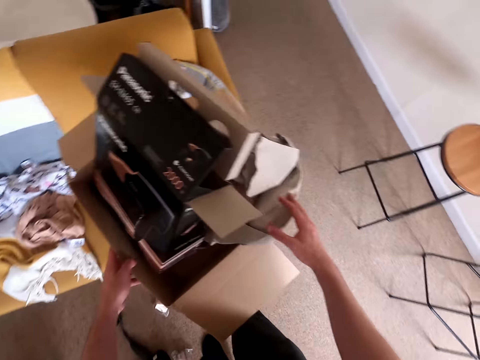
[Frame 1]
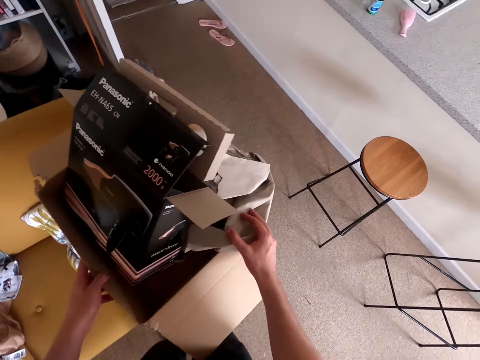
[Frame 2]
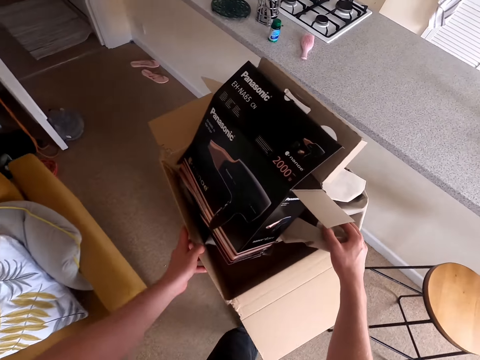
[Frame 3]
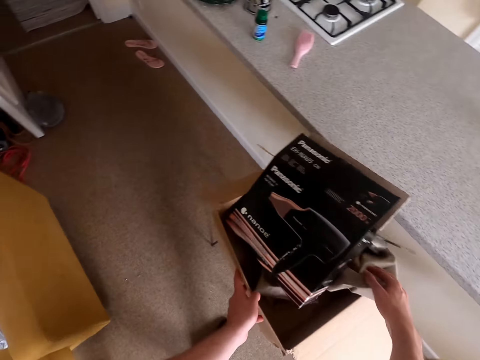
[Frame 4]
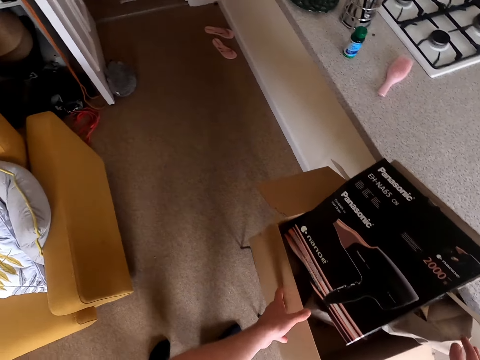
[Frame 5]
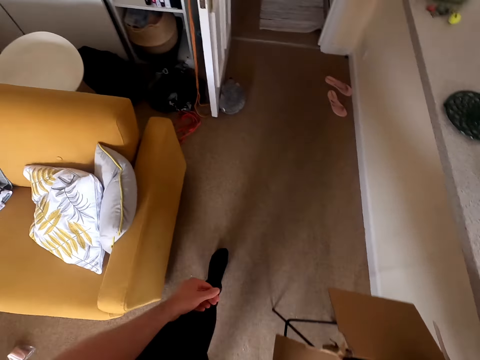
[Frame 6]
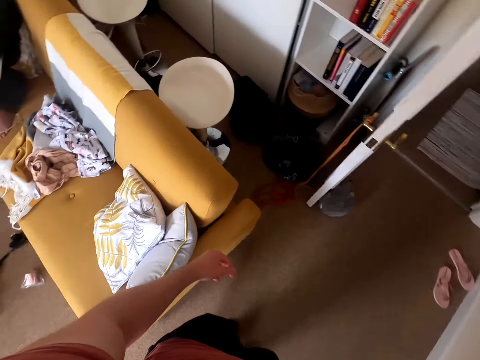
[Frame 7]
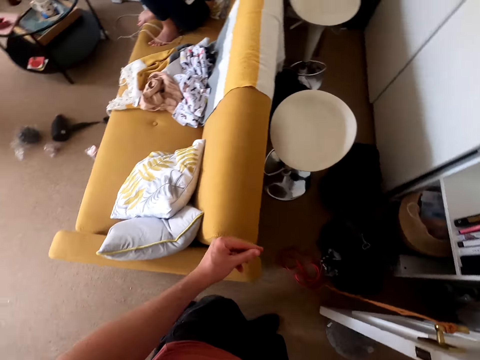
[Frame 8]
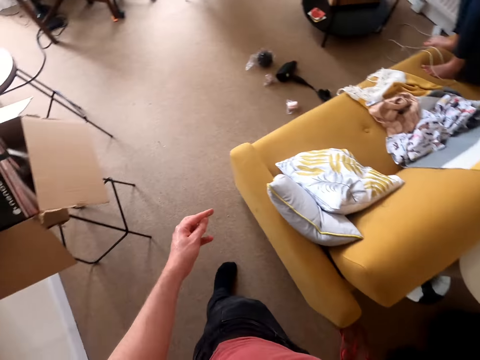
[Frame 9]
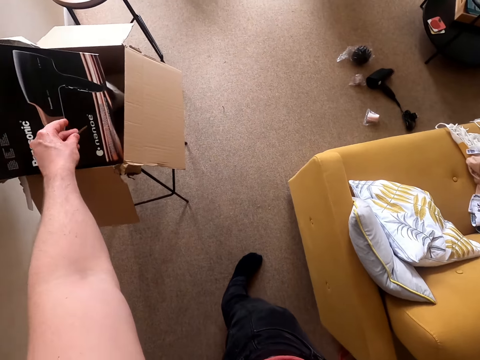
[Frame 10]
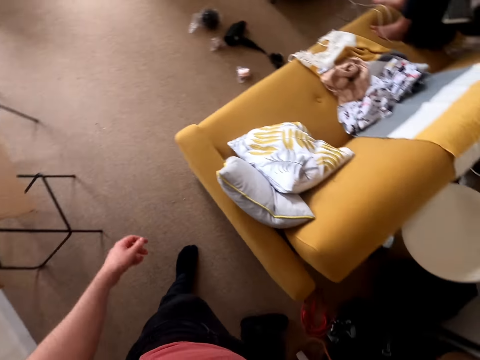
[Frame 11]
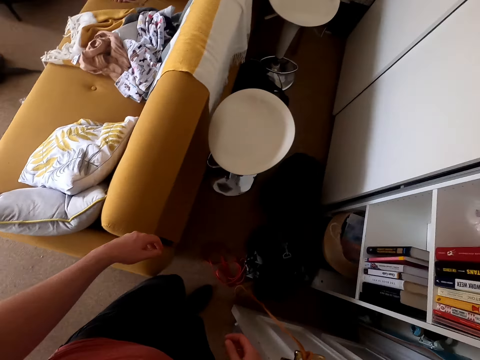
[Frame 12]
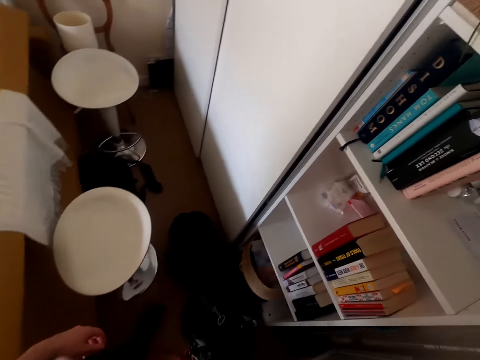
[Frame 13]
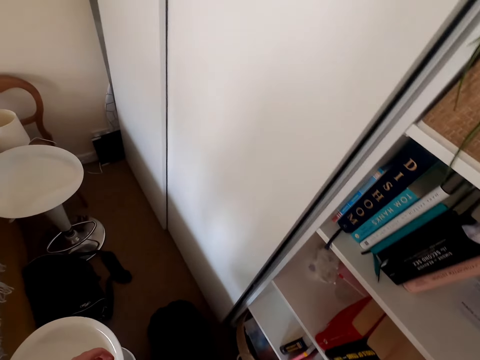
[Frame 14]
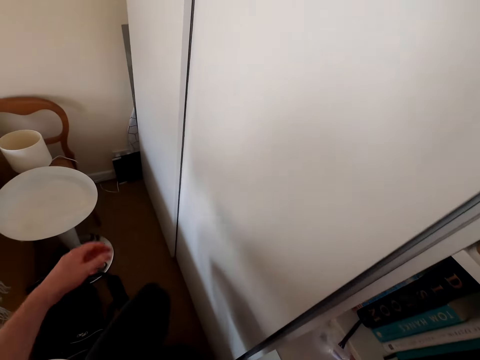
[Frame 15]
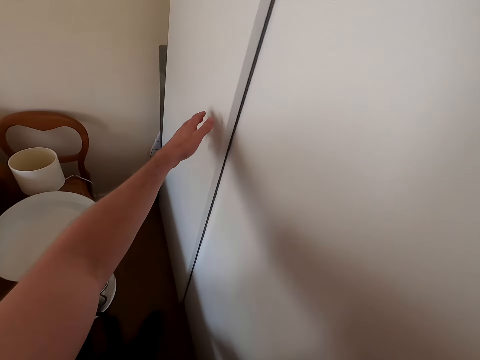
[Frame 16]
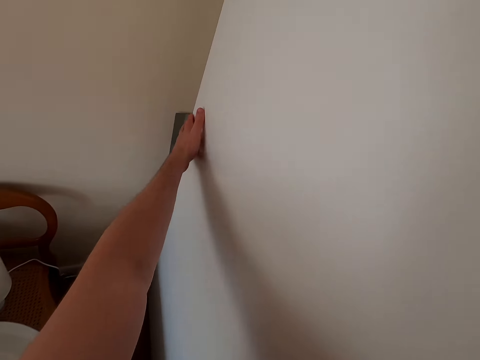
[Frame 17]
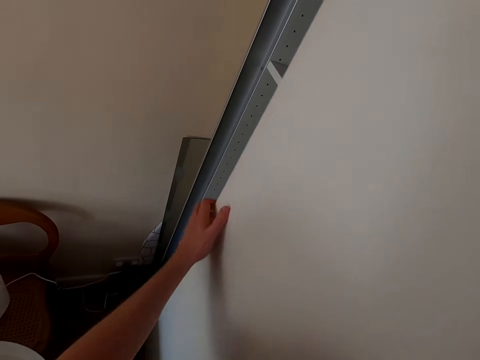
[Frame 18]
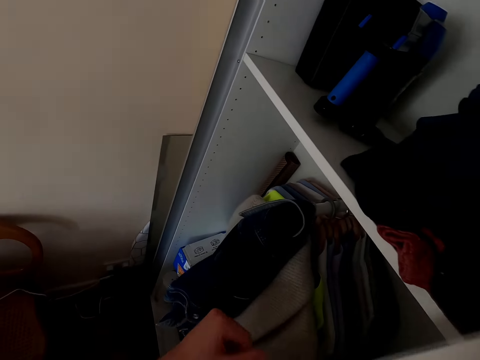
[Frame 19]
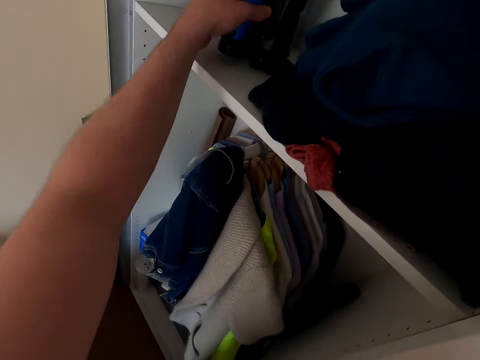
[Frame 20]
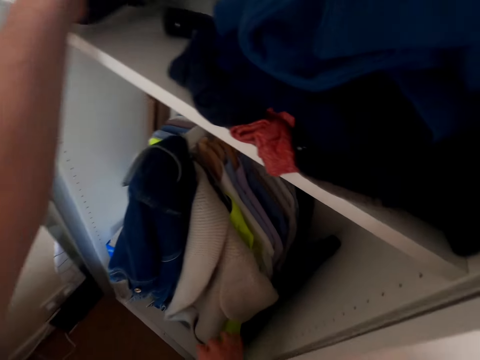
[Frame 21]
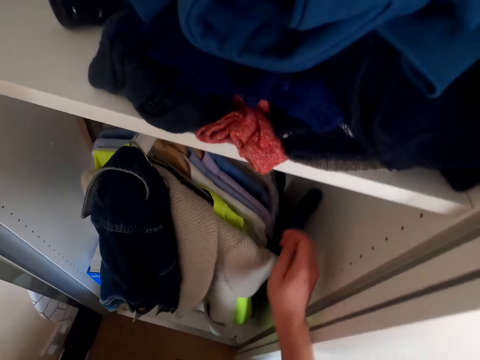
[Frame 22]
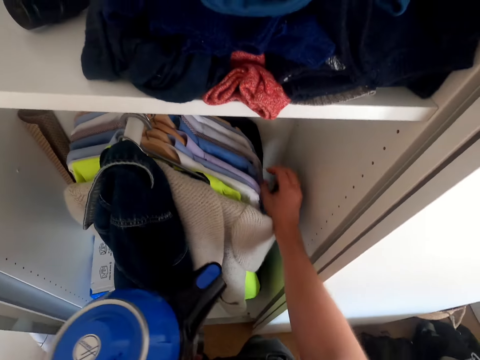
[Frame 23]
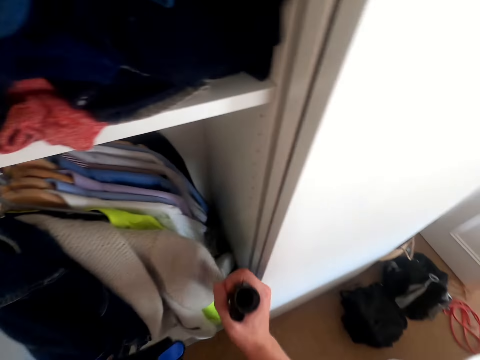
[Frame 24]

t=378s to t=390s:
The camera wearer places the cartons on the stool. They walk in the room. They throw trash in the carton. They walk in the room. They move the drawer. They open the cabinet. They pick up the vacuum cleaner.

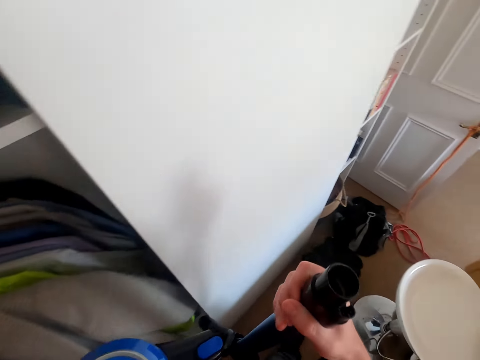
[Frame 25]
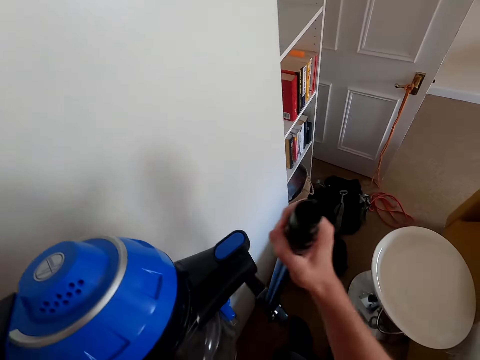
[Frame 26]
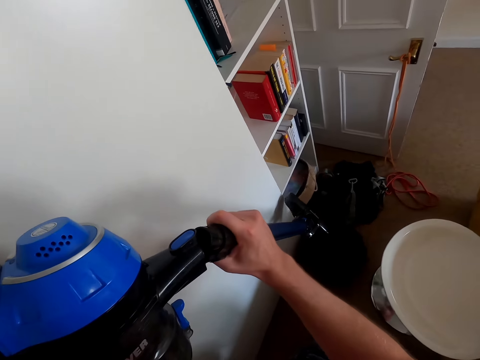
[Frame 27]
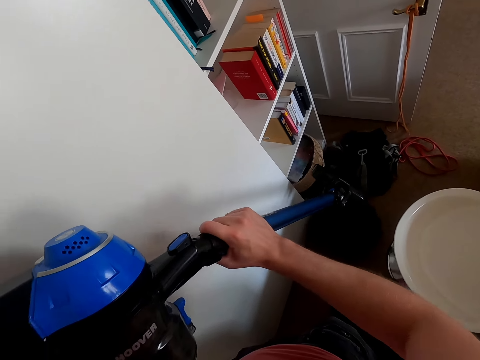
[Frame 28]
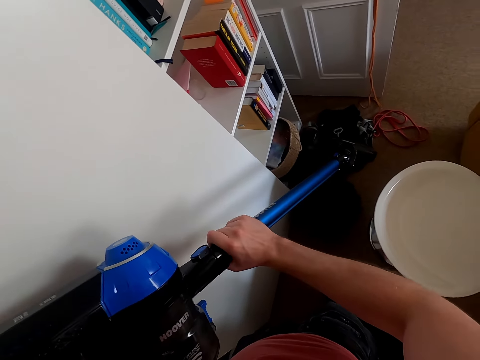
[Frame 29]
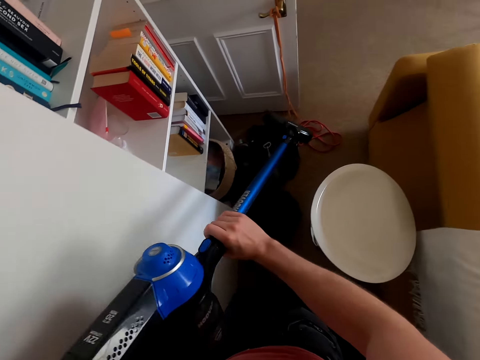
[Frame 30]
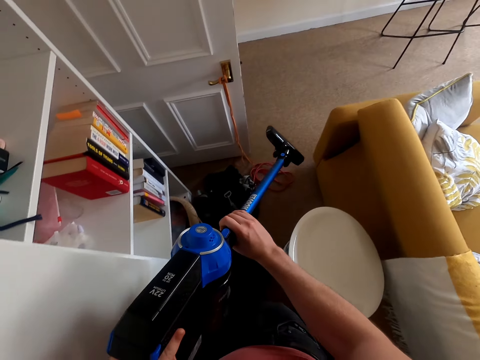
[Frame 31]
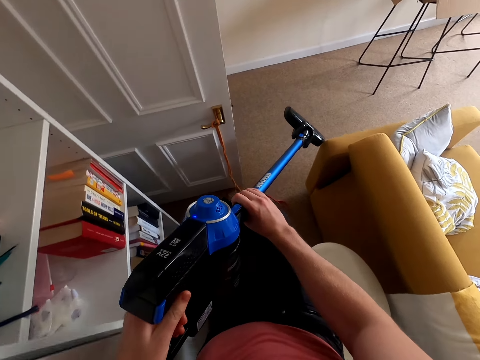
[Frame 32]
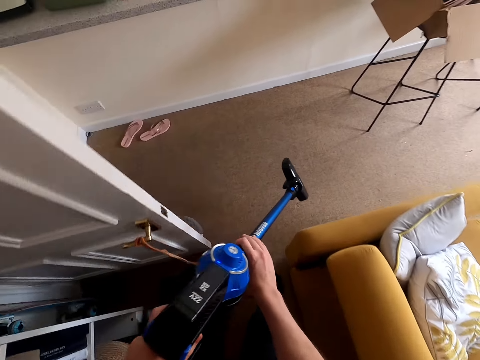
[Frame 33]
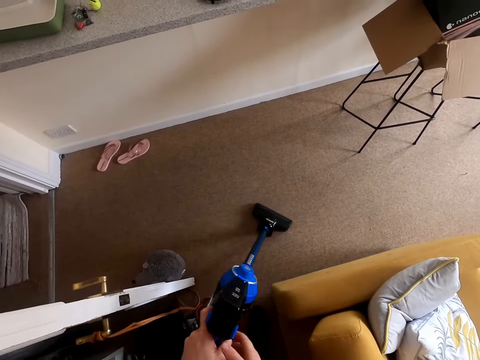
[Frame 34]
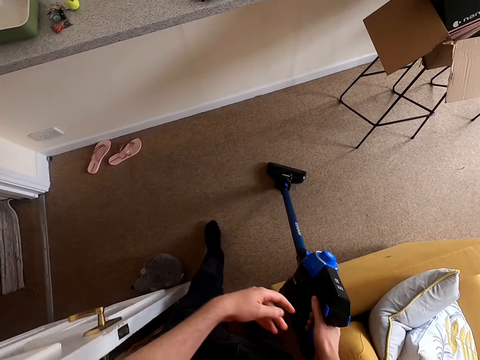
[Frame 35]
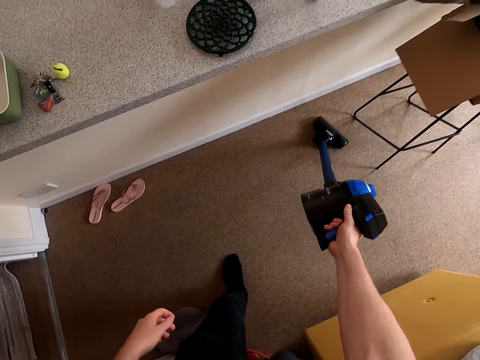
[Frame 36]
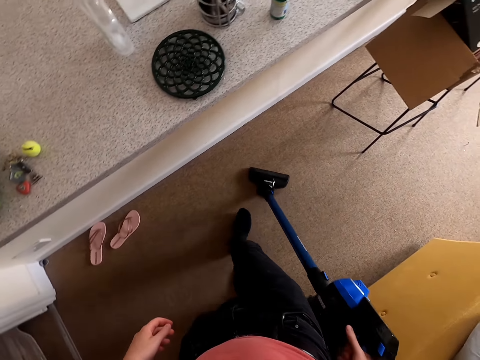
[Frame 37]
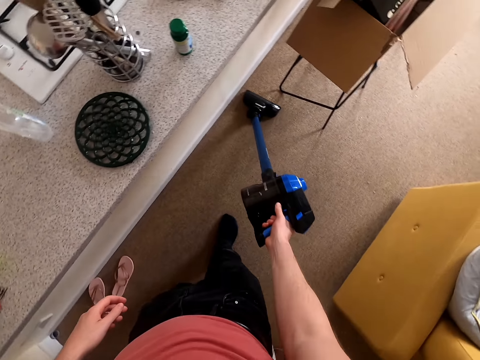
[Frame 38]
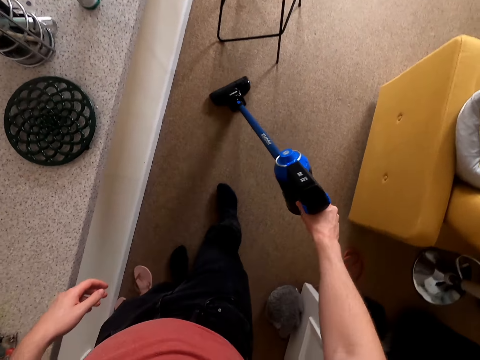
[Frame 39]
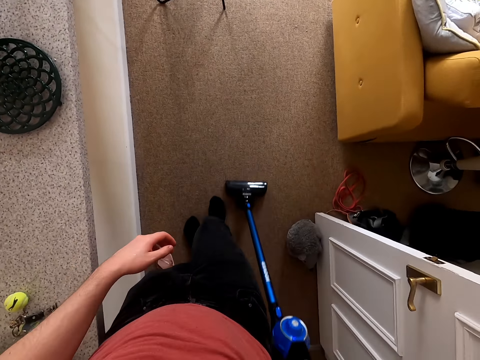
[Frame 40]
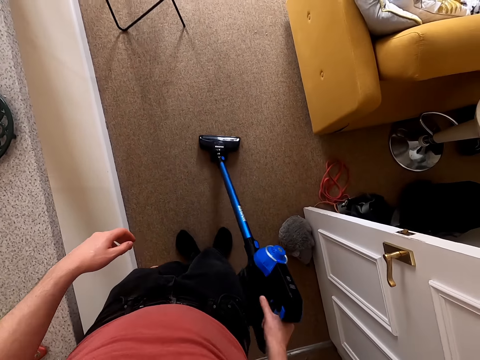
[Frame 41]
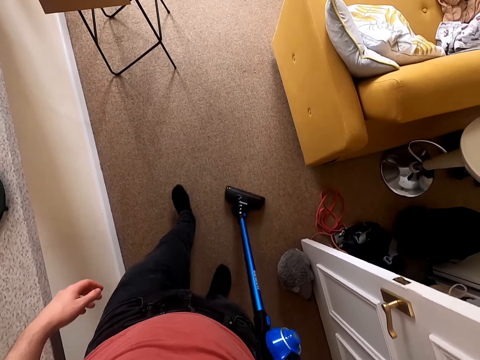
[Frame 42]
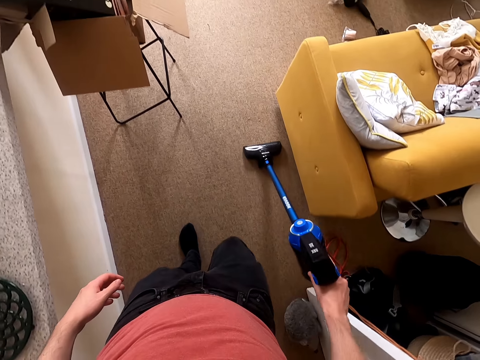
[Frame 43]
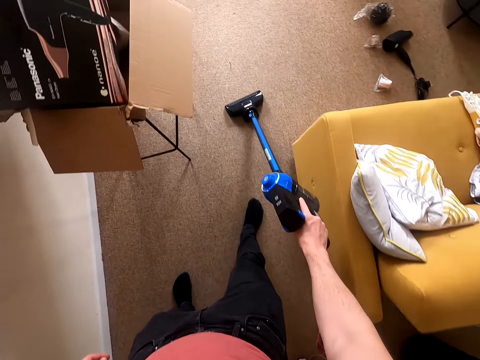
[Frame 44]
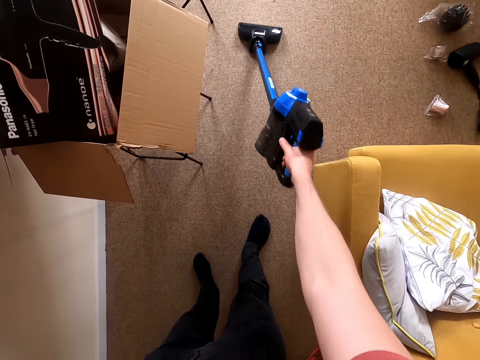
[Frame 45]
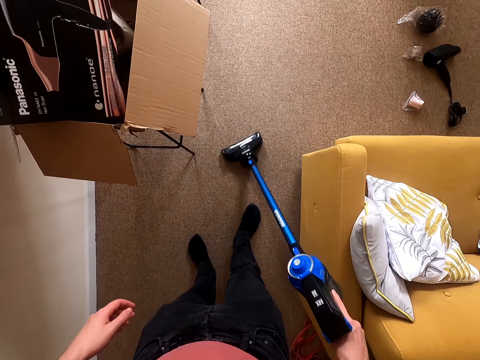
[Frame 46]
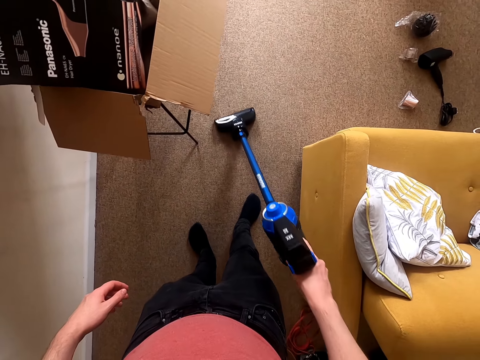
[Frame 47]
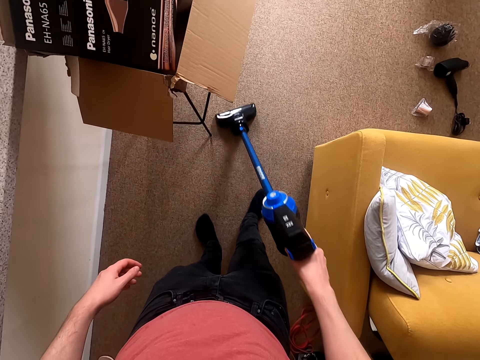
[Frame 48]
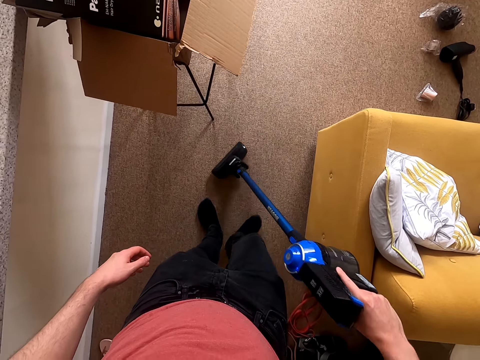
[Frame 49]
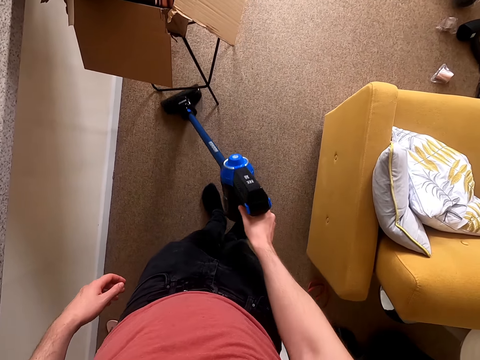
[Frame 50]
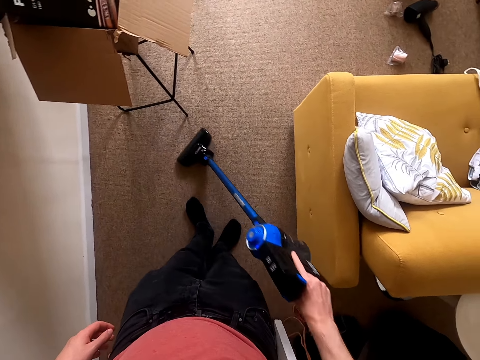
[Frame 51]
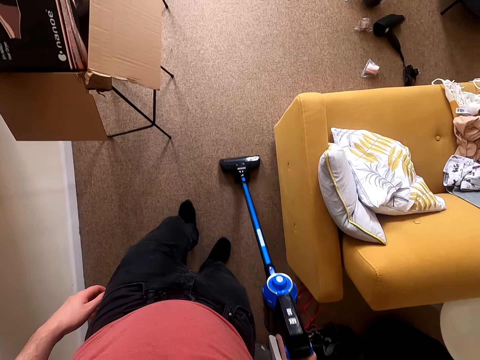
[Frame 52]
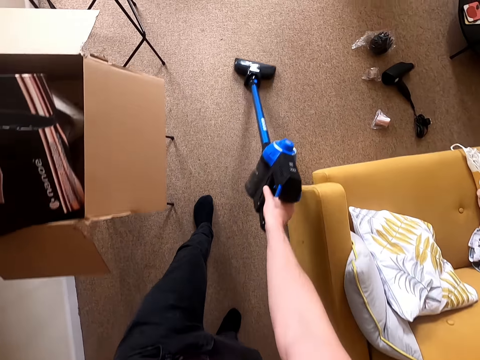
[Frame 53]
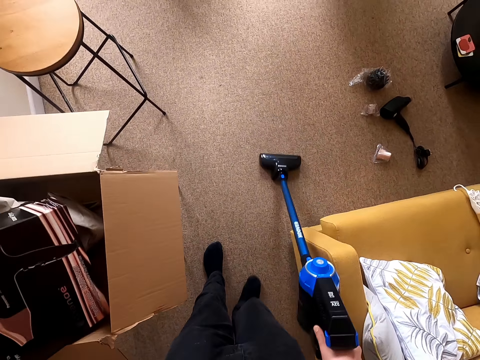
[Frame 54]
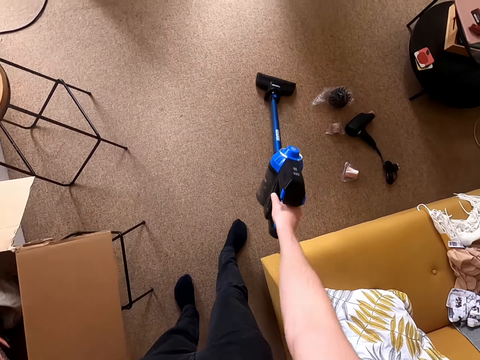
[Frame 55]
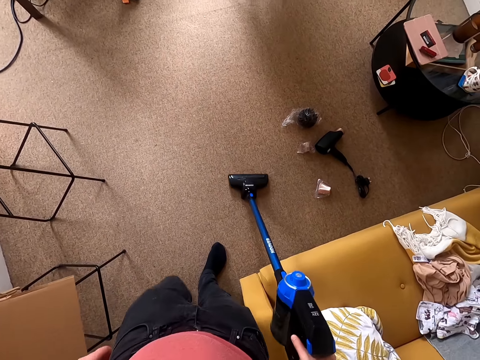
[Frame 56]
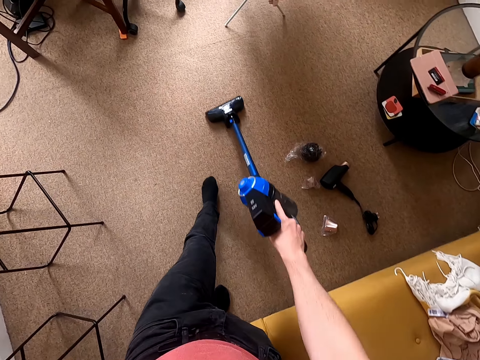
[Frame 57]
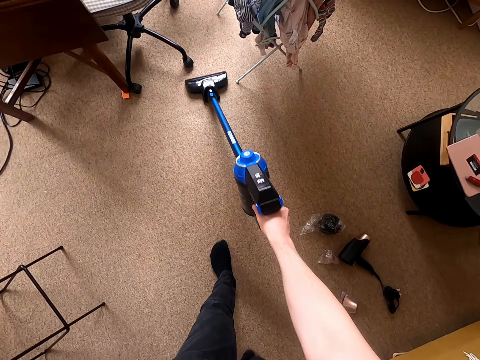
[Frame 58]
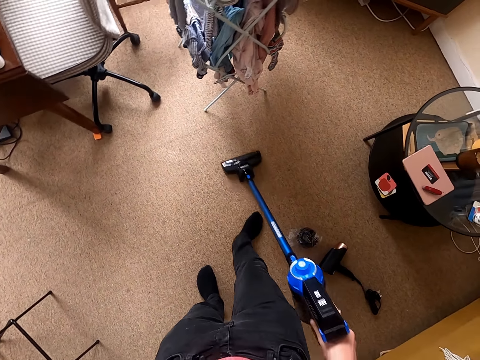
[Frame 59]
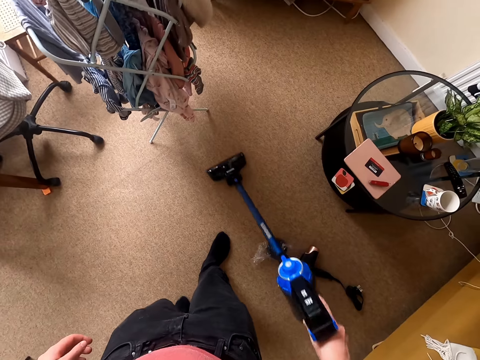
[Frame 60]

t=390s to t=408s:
The camera wearer holds the vacuum cleaner. They fix the handle on the vacuum cleaner. They switch on the vacuum cleaner. They clean the floor with the vacuum cleaner.
